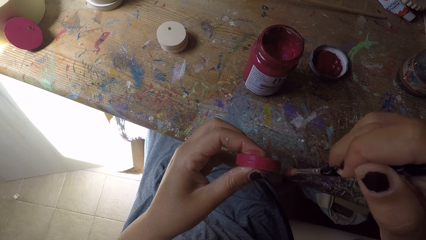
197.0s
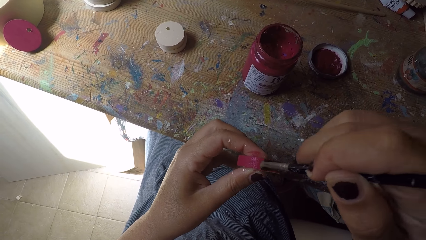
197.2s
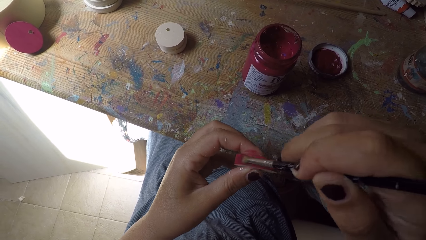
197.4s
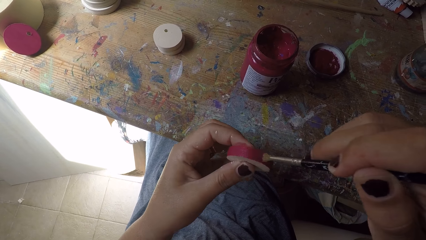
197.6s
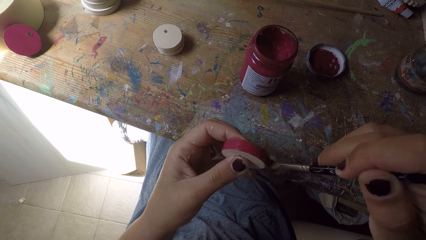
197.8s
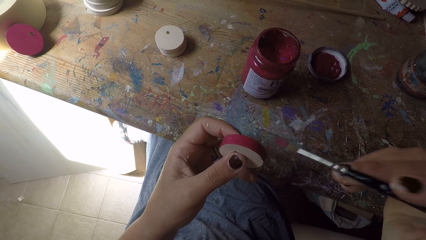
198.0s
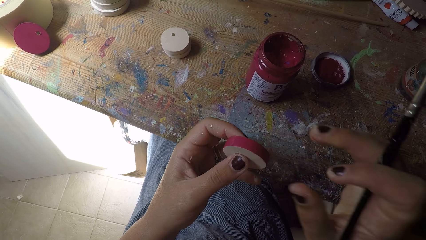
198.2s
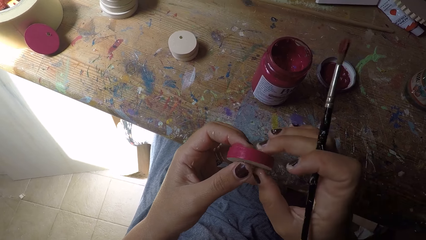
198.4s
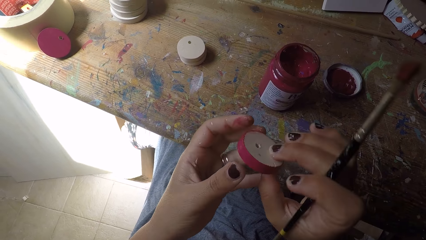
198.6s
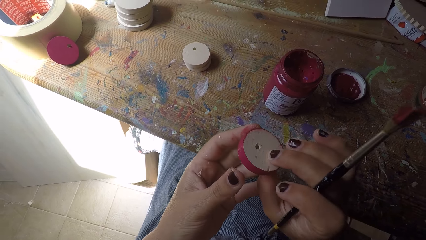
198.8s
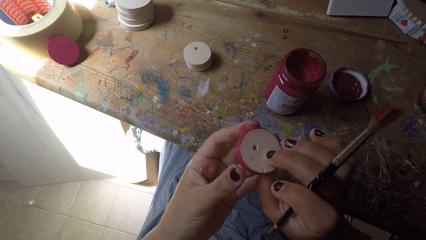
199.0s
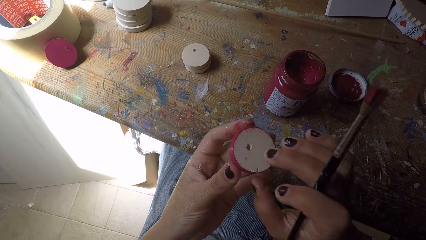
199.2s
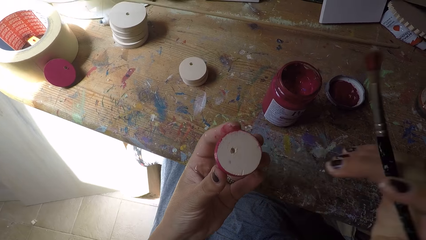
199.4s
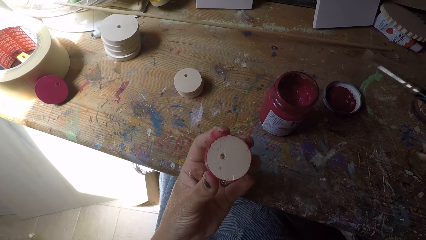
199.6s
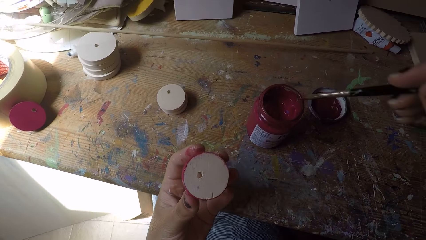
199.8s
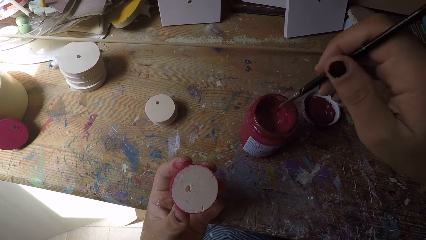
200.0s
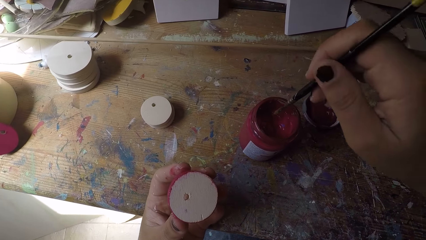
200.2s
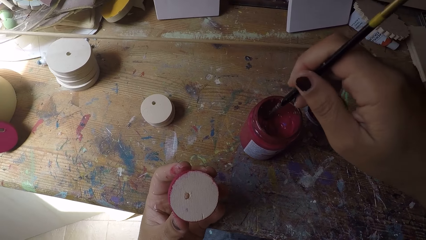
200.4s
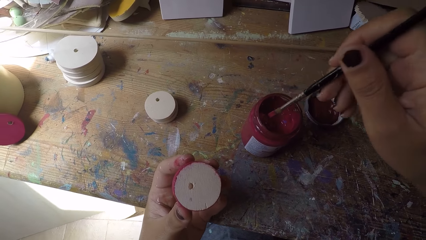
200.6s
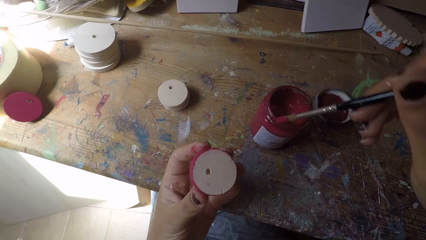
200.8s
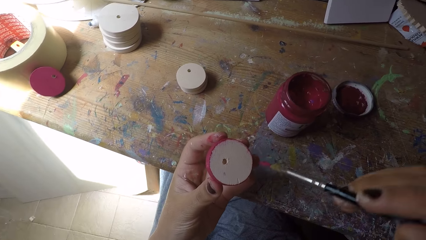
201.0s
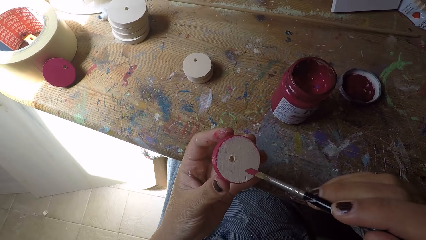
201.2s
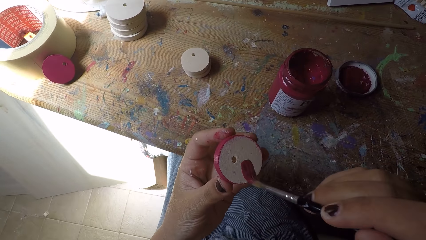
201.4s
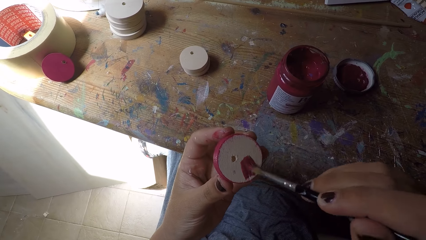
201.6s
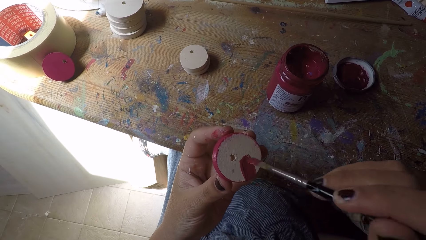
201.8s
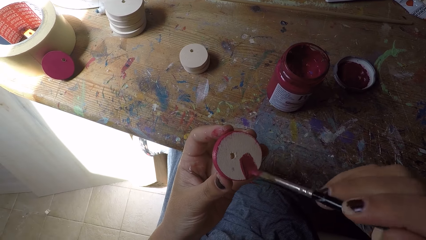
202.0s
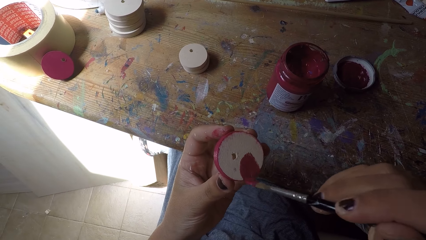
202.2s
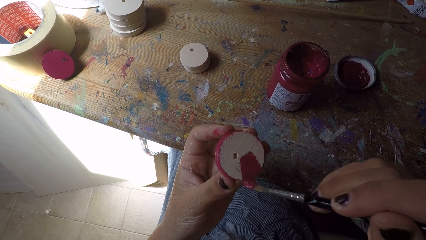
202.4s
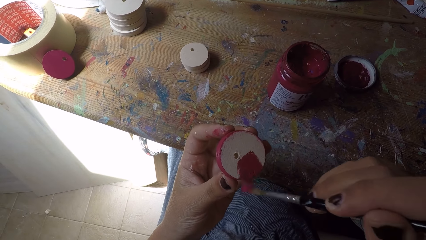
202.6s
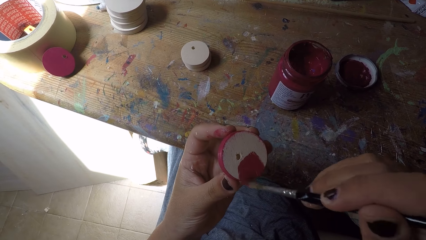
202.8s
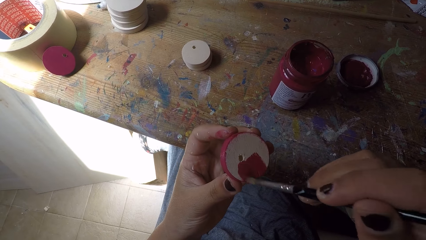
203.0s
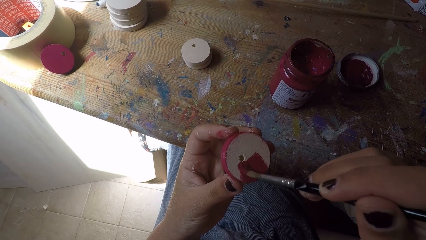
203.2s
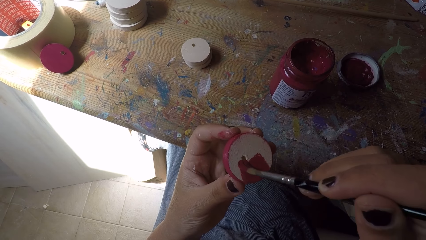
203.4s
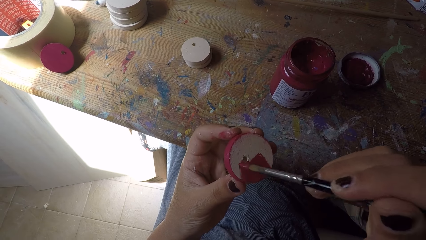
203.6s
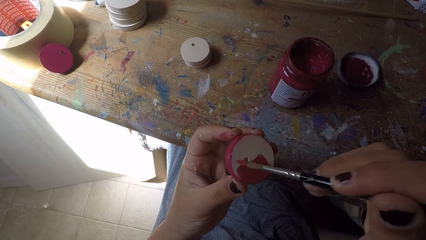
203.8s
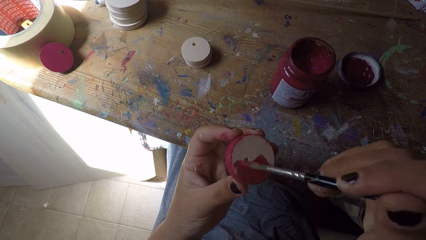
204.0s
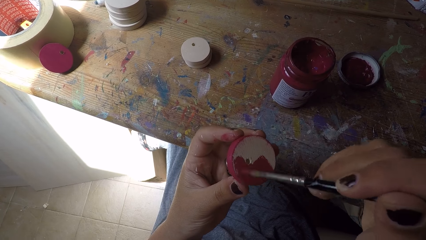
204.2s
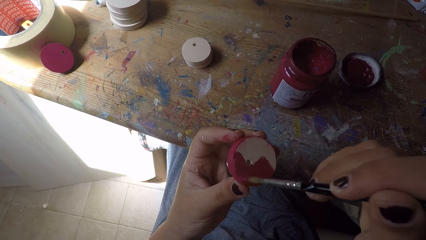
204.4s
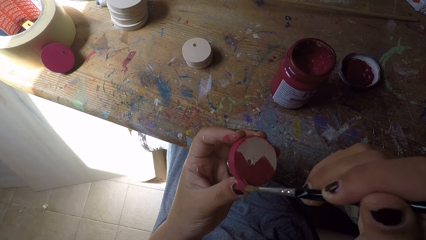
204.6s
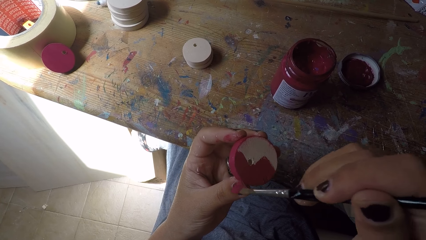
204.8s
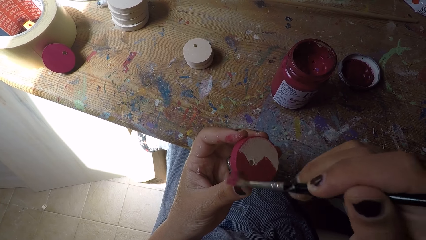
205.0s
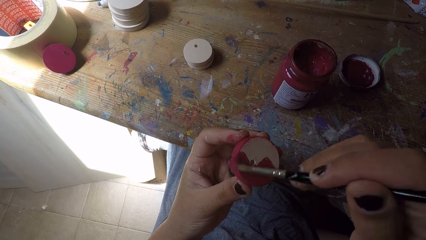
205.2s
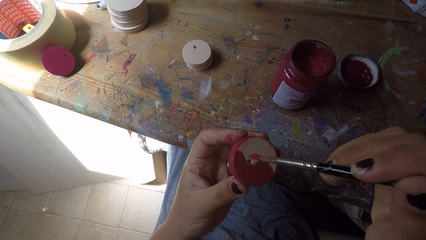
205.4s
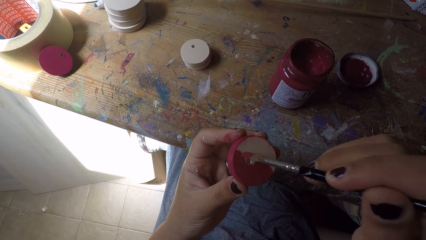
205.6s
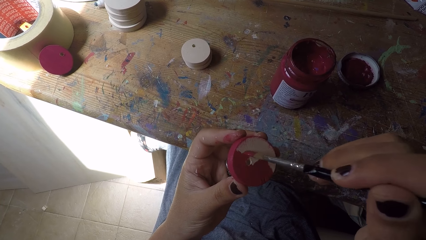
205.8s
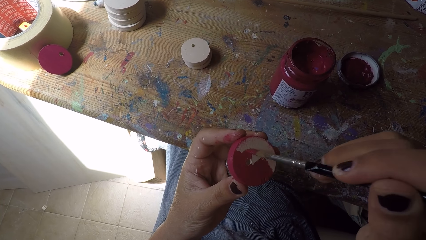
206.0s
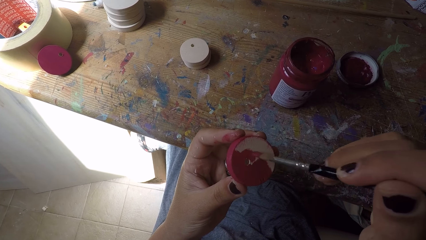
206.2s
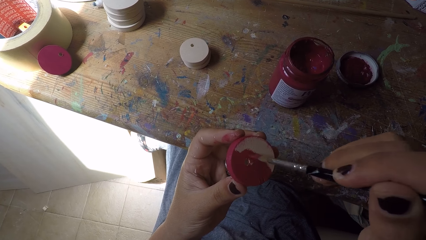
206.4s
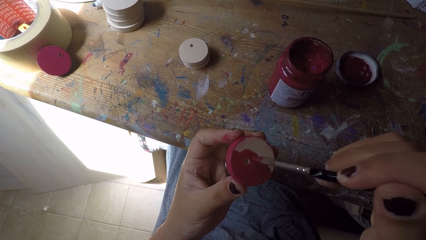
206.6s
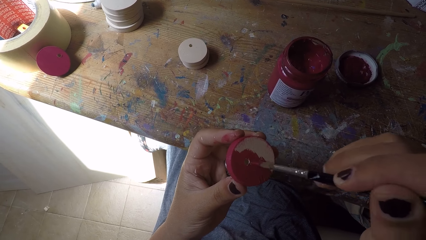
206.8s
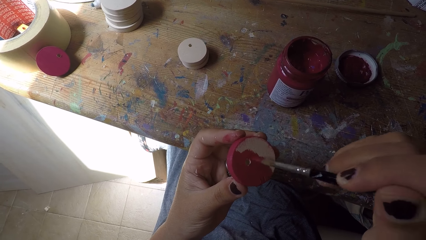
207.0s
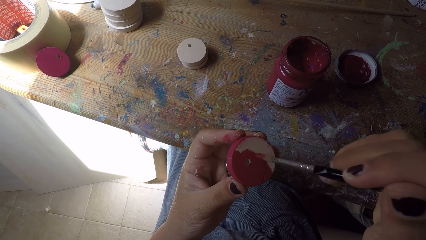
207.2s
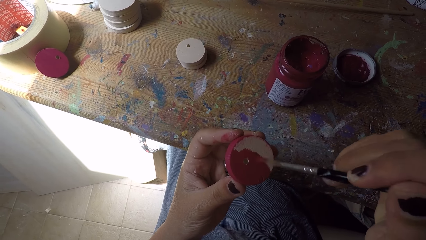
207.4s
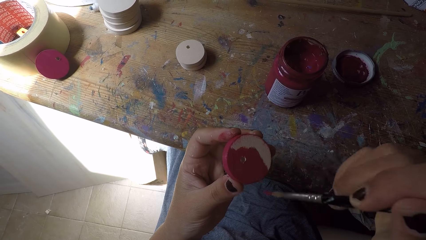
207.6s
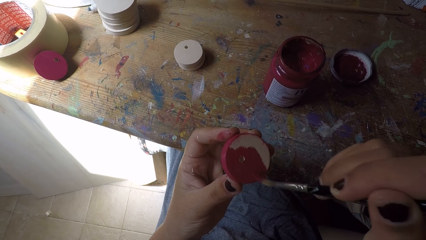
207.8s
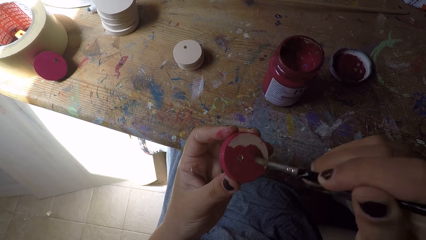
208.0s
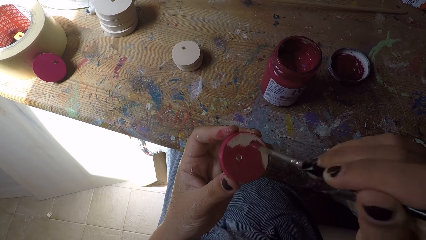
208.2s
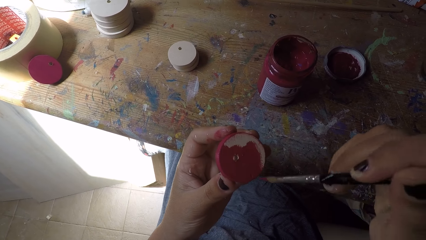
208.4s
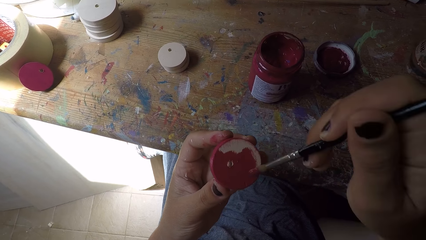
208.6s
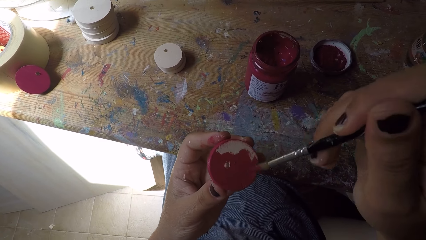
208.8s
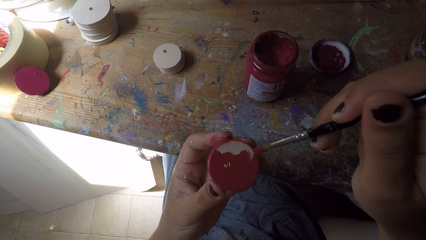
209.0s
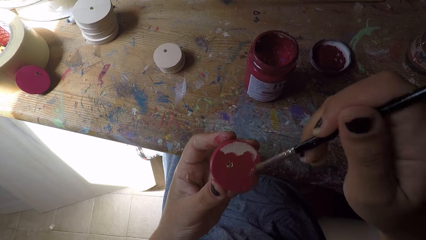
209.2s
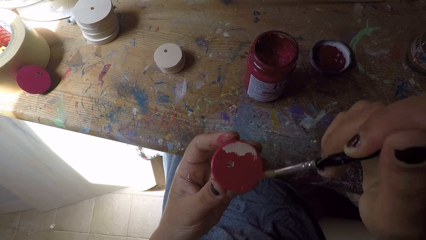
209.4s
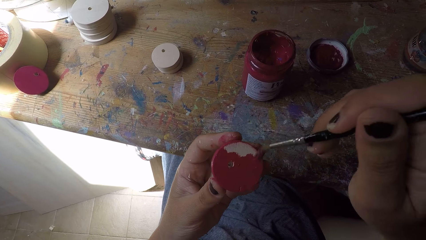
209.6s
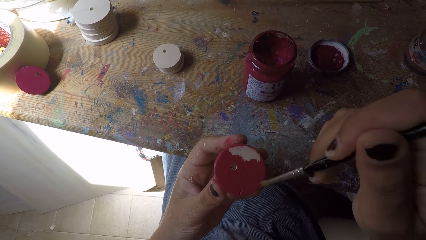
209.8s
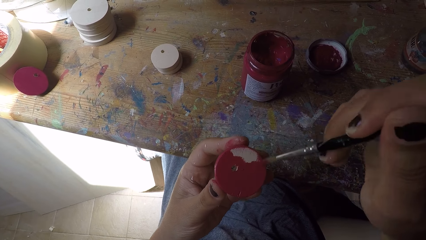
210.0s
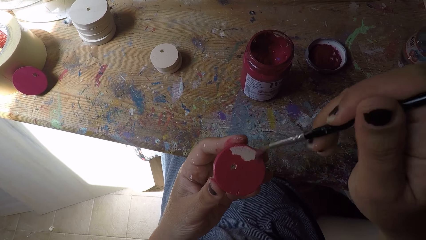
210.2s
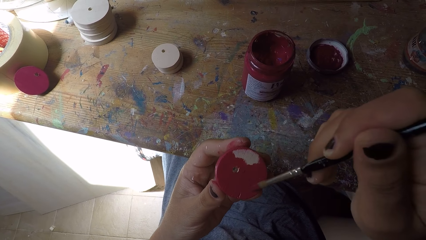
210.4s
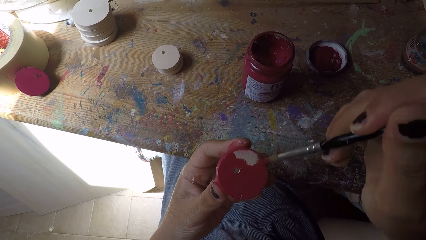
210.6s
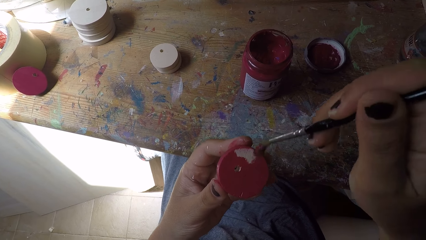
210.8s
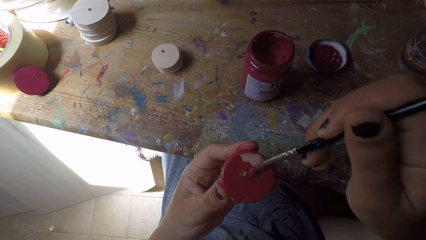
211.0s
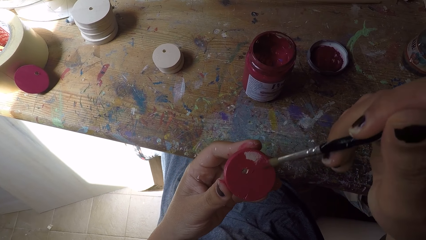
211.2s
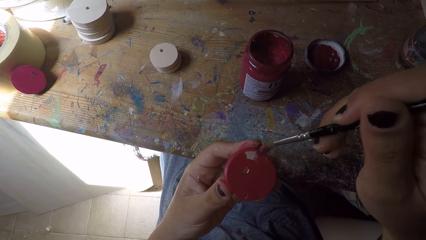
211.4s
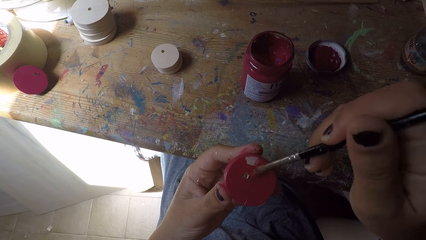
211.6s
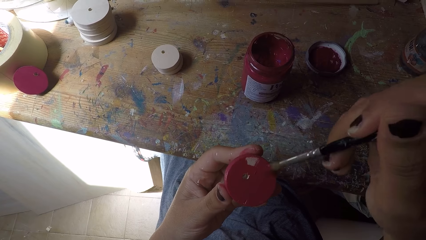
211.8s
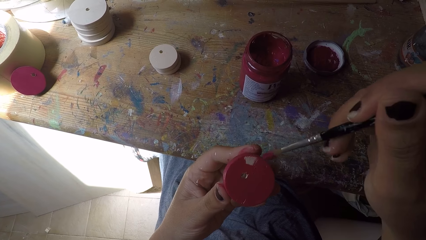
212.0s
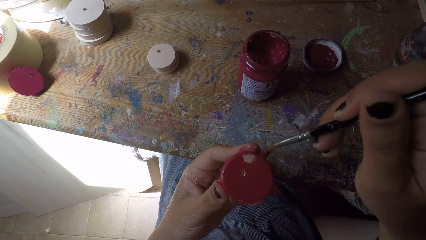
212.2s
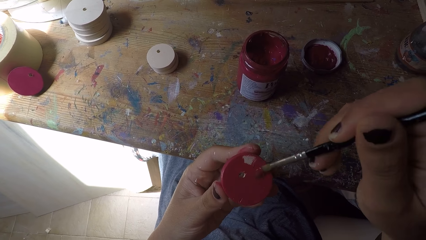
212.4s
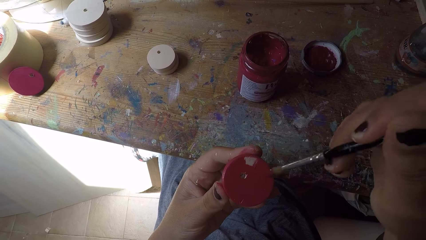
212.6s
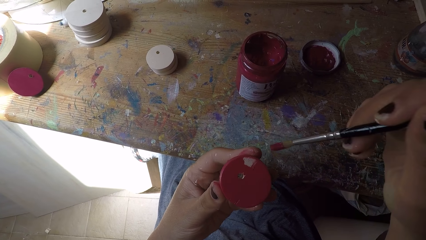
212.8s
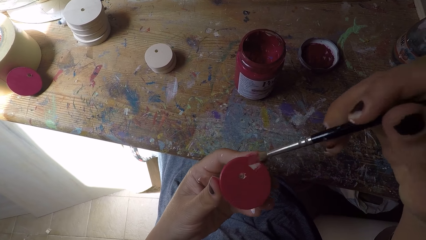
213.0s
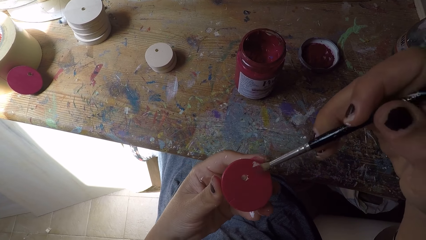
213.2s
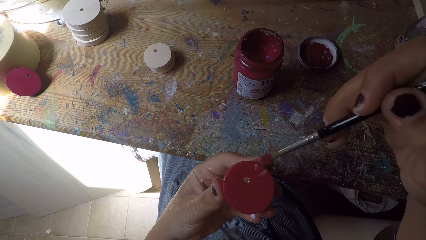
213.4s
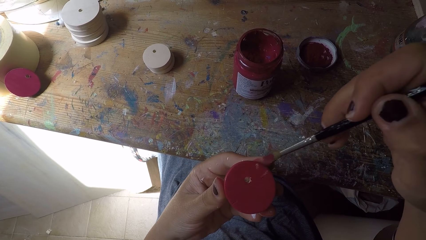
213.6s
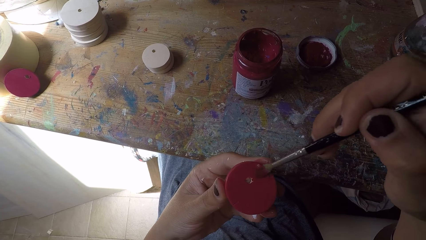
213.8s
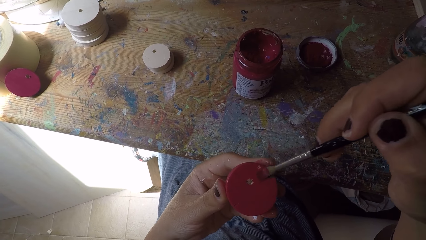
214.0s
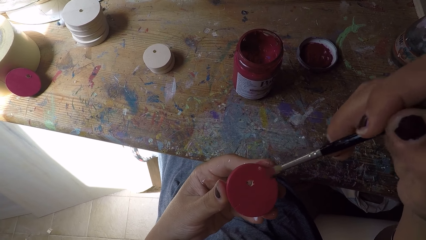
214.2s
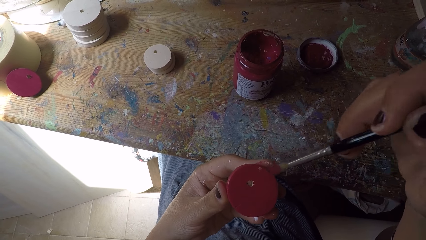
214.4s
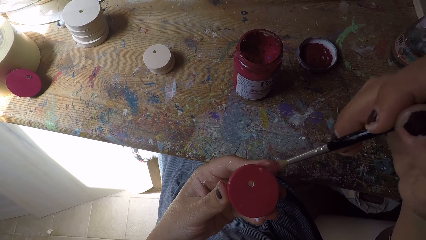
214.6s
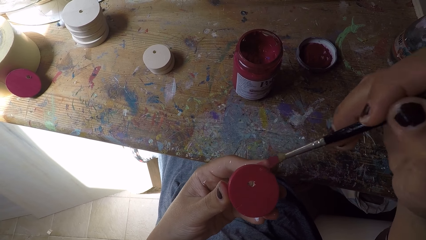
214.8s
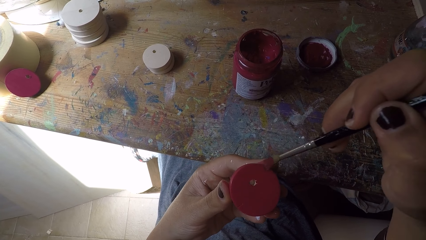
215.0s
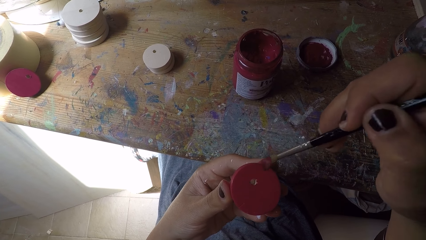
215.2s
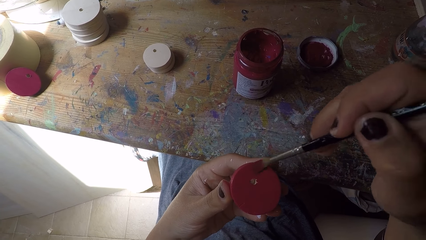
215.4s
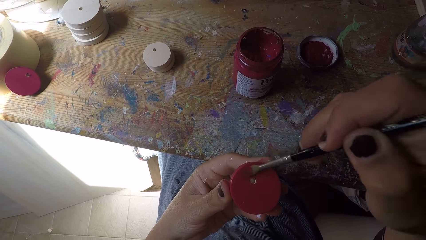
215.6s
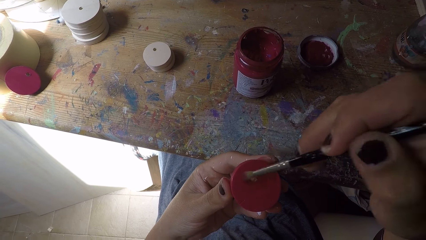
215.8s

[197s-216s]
The camera wearer passes the easel round painting panel or wooden round craft piece from her left hand to her right hand. She adjusts the wooden round craft piece. She passes the easel round painting panel from her right hand to her left hand. She scoops paint from the paint can with the paint brush in her right hand. She paints the easel round painting panel with the paint brush in her right hand.
